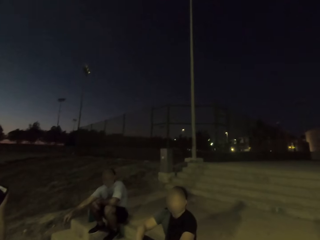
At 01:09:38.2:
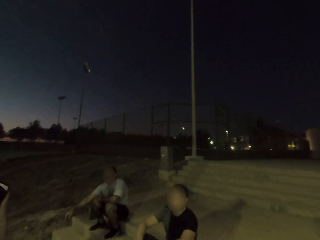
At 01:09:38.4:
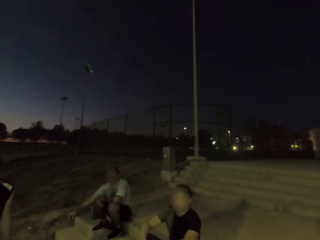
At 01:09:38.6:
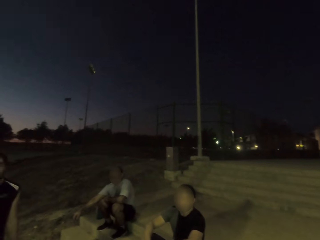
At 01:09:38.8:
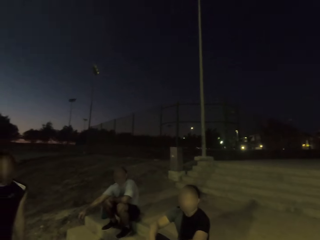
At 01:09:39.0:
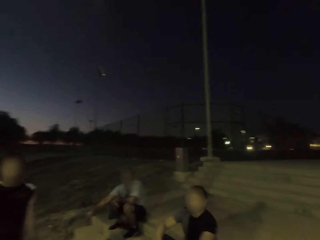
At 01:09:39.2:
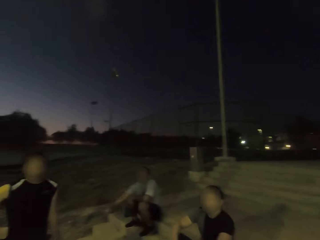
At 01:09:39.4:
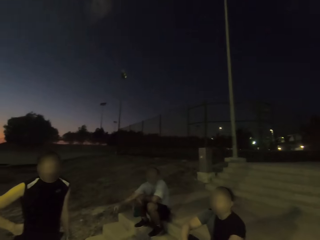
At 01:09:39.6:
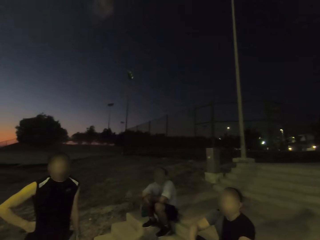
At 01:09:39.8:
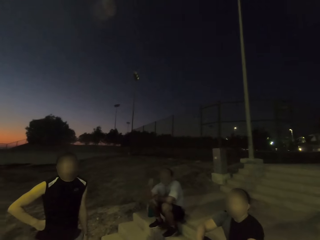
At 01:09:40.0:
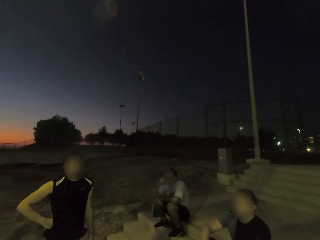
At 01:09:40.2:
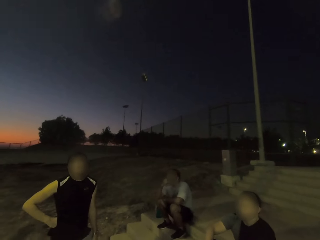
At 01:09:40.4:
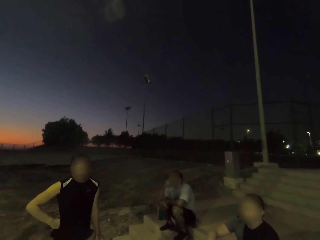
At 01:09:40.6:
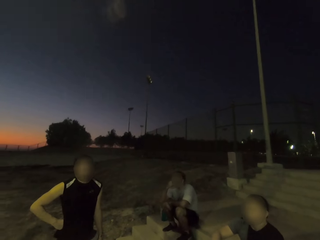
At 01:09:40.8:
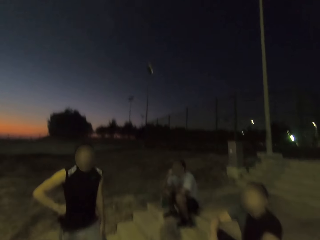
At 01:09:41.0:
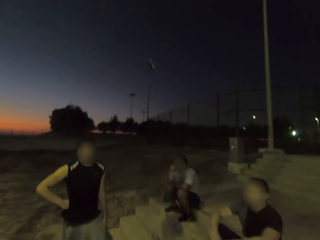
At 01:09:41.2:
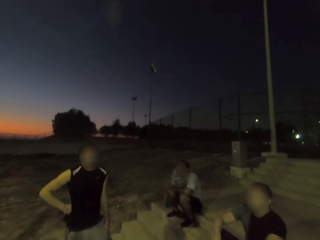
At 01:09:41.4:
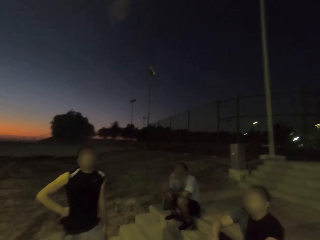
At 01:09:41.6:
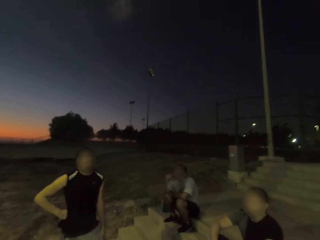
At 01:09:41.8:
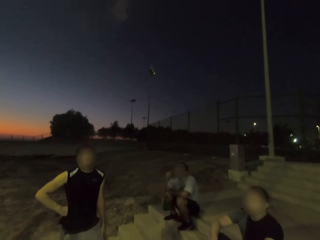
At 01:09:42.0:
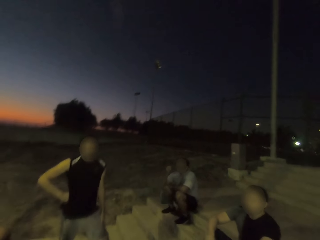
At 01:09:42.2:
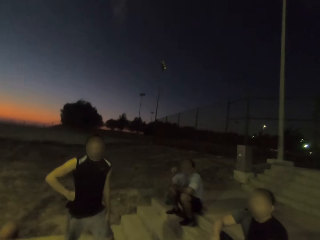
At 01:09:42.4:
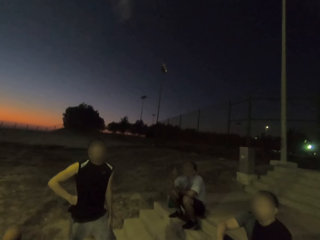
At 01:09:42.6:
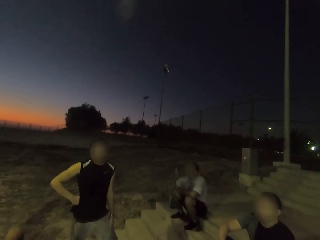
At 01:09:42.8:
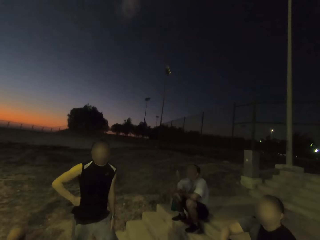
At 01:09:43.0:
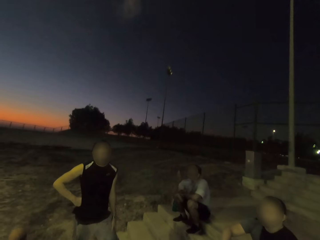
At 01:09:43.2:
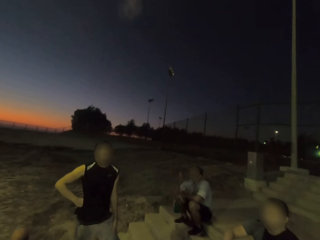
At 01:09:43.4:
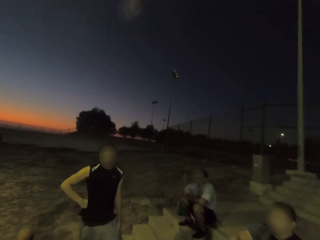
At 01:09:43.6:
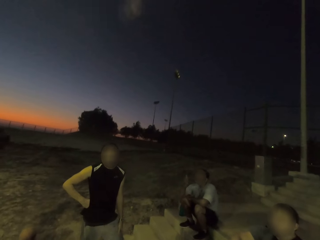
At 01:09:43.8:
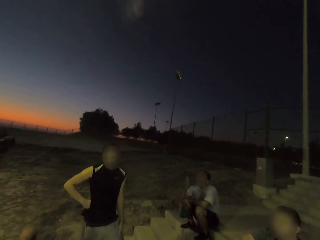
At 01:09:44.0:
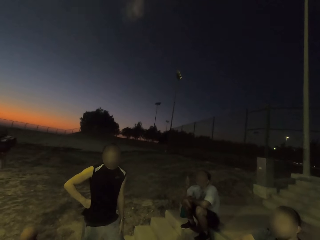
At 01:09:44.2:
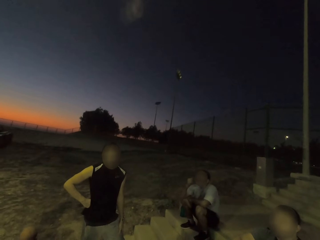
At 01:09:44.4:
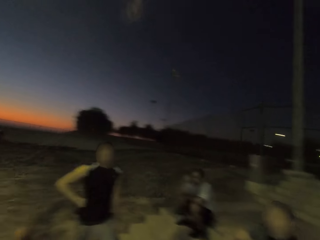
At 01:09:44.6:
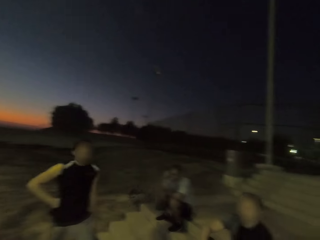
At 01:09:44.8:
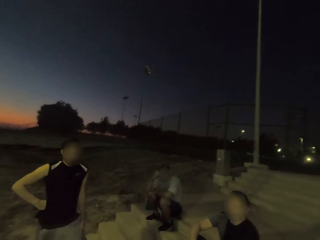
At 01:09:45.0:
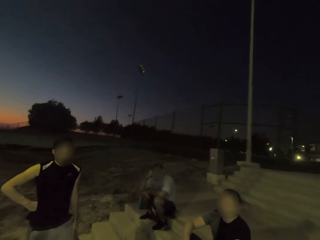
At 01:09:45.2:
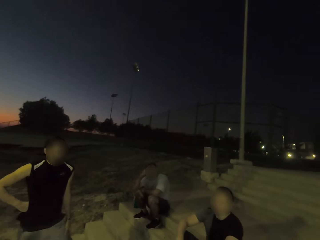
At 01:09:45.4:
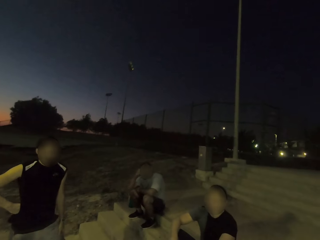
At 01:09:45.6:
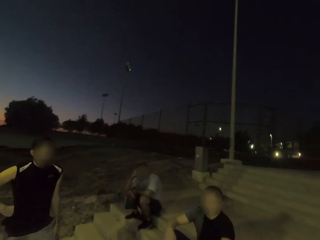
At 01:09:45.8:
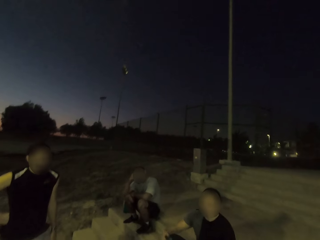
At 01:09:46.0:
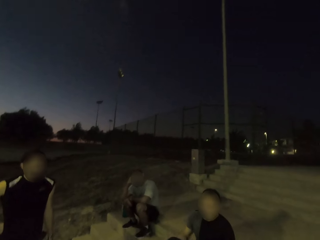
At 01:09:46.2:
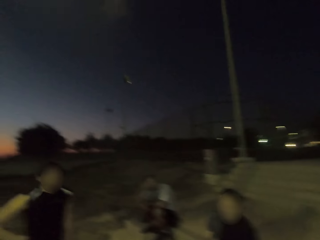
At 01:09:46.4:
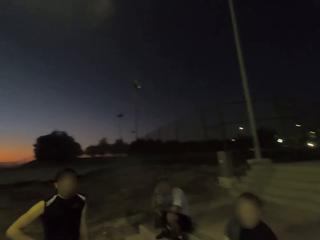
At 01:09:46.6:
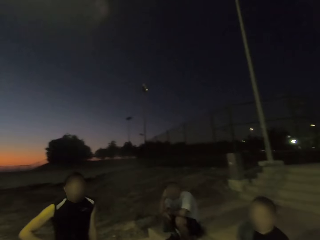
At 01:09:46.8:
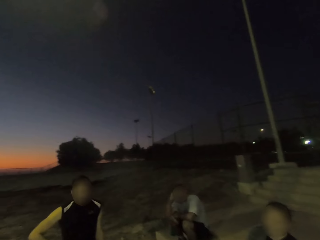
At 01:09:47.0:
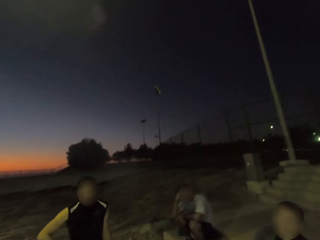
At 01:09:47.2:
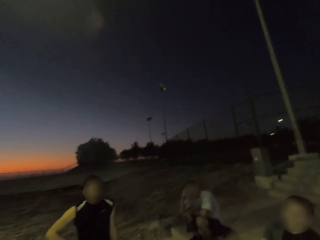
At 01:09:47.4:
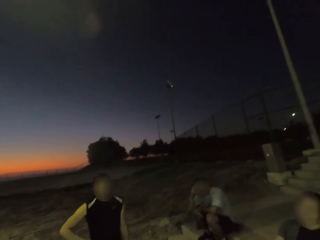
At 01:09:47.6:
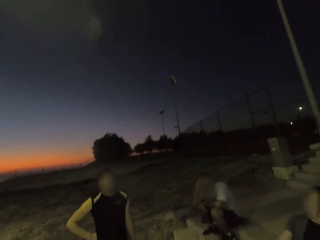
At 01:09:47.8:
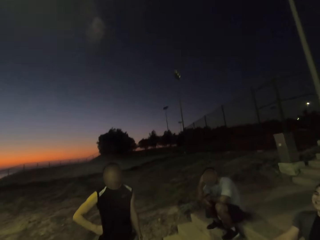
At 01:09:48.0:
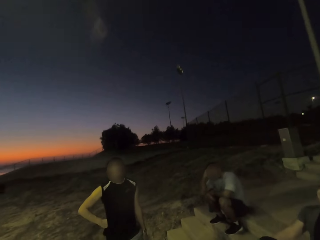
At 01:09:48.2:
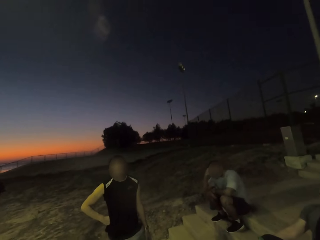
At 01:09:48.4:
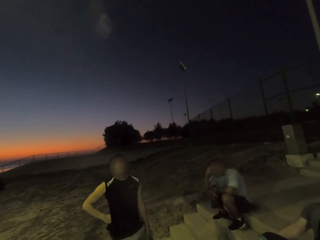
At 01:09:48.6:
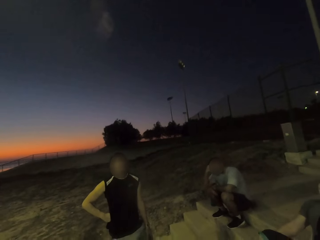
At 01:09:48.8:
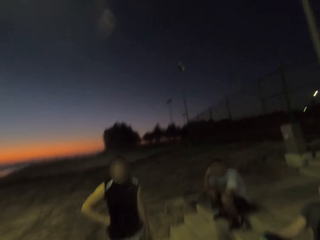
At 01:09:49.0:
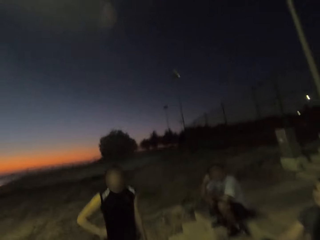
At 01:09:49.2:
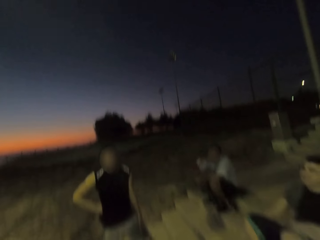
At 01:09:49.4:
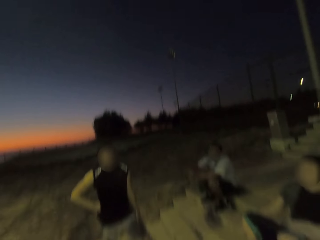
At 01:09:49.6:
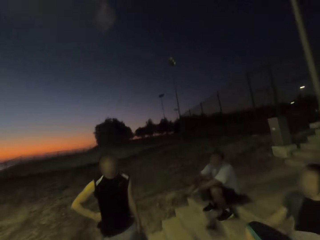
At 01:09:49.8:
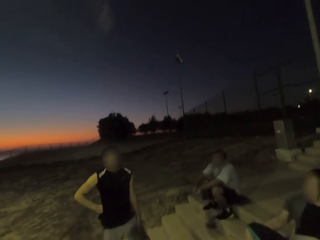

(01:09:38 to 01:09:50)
A man holds his cheek.

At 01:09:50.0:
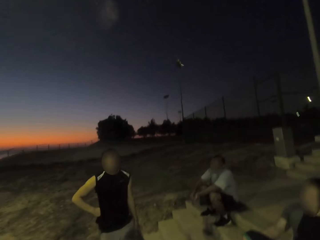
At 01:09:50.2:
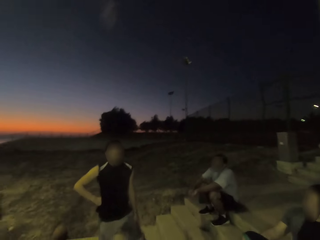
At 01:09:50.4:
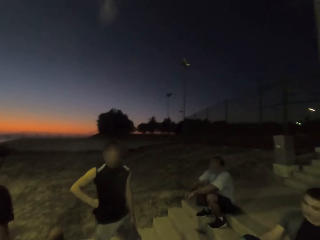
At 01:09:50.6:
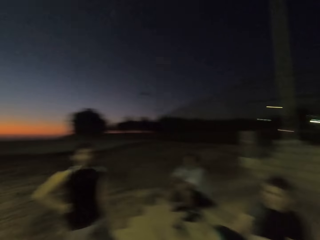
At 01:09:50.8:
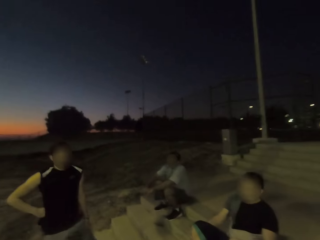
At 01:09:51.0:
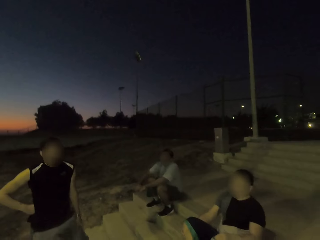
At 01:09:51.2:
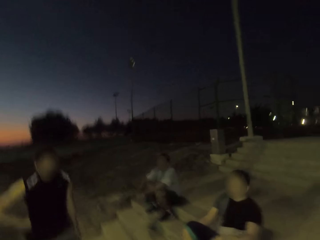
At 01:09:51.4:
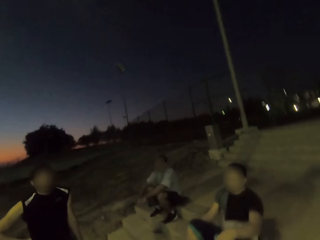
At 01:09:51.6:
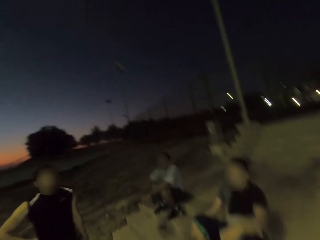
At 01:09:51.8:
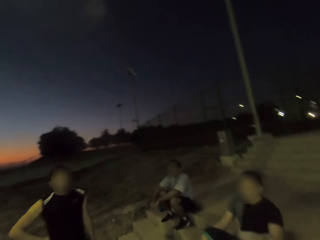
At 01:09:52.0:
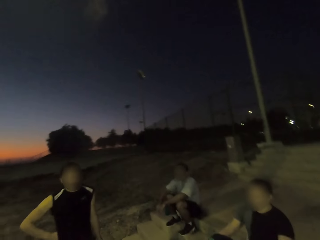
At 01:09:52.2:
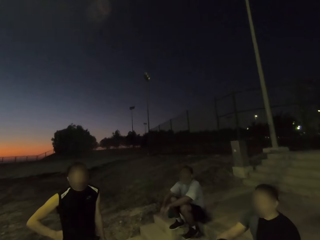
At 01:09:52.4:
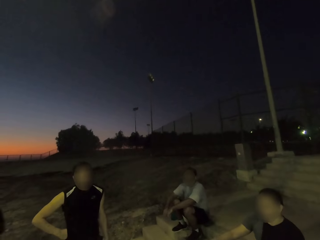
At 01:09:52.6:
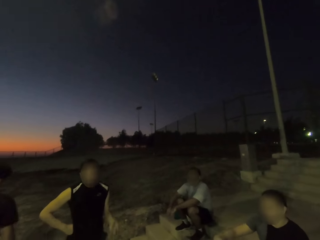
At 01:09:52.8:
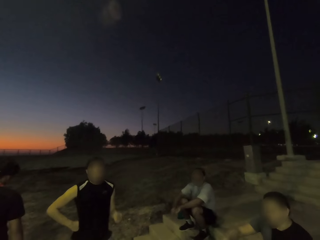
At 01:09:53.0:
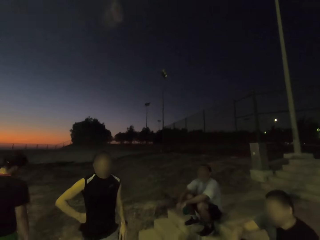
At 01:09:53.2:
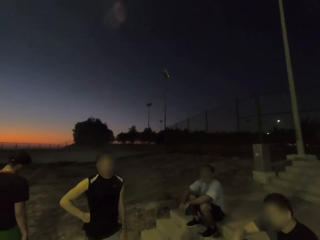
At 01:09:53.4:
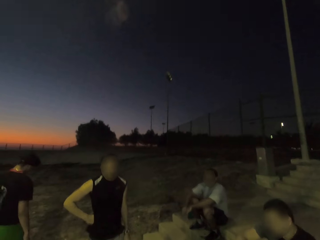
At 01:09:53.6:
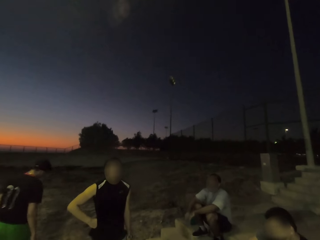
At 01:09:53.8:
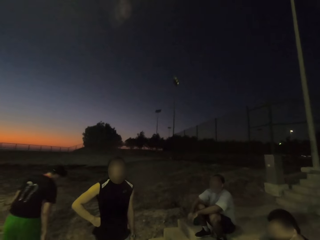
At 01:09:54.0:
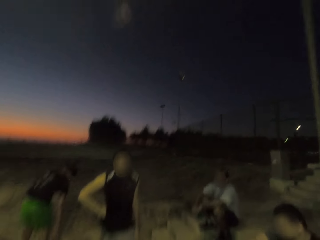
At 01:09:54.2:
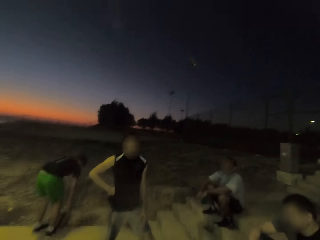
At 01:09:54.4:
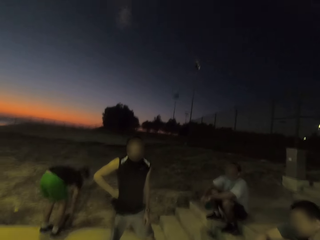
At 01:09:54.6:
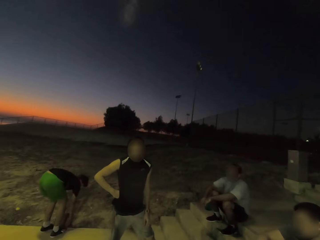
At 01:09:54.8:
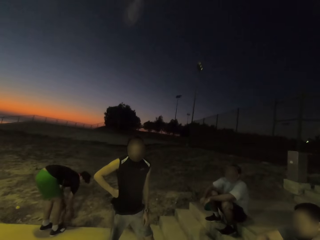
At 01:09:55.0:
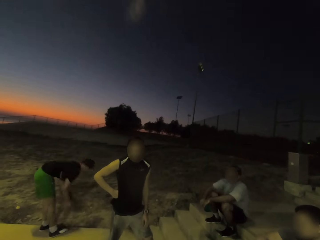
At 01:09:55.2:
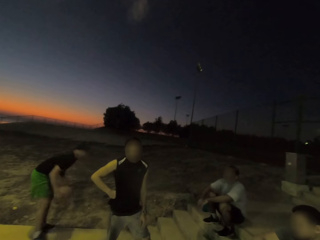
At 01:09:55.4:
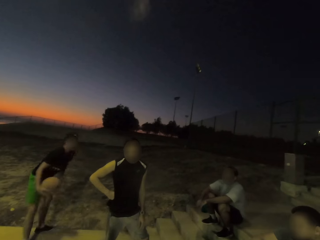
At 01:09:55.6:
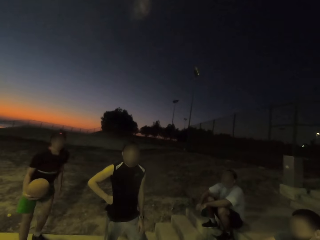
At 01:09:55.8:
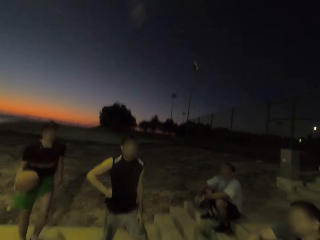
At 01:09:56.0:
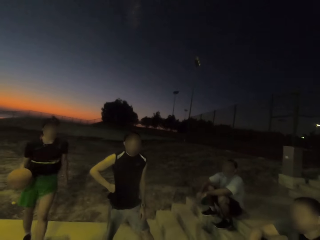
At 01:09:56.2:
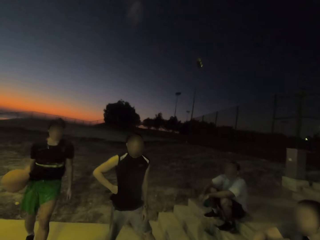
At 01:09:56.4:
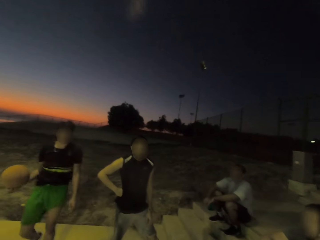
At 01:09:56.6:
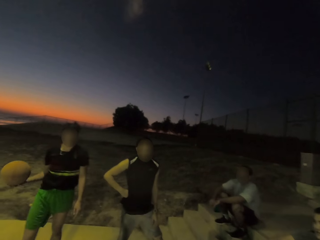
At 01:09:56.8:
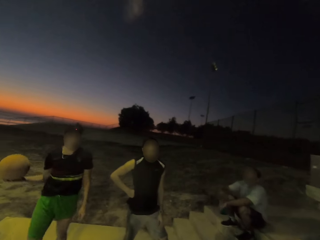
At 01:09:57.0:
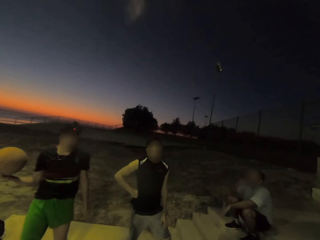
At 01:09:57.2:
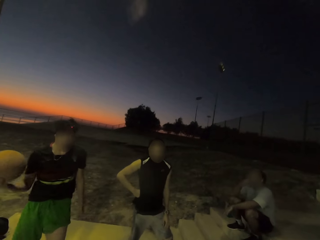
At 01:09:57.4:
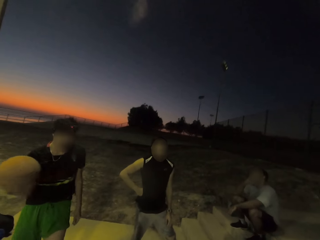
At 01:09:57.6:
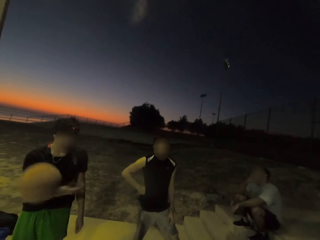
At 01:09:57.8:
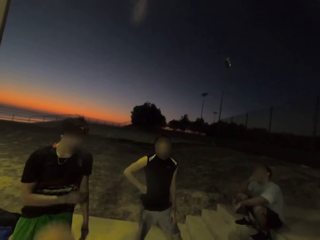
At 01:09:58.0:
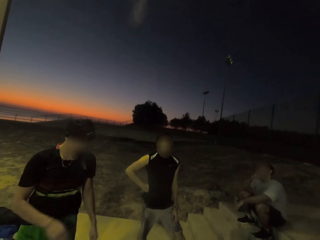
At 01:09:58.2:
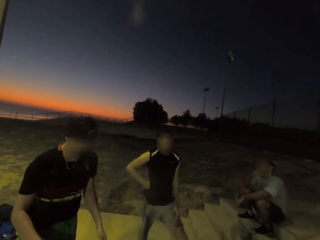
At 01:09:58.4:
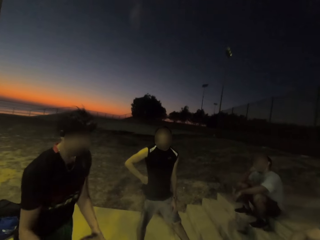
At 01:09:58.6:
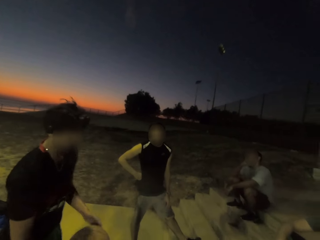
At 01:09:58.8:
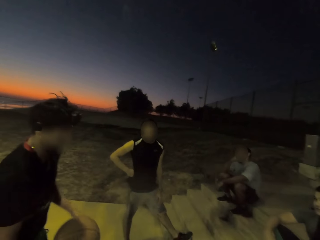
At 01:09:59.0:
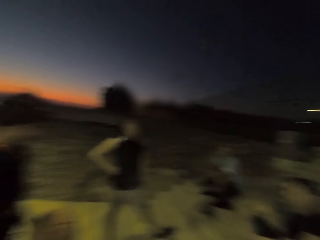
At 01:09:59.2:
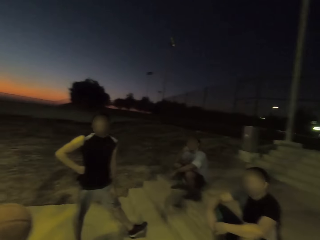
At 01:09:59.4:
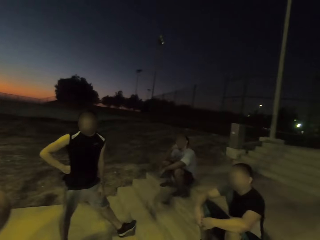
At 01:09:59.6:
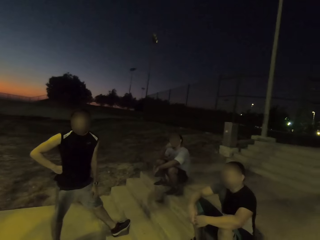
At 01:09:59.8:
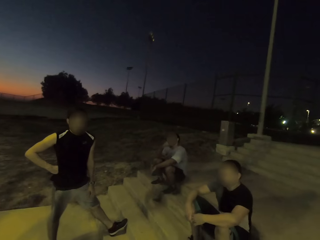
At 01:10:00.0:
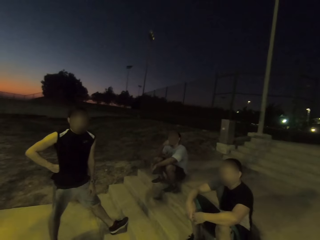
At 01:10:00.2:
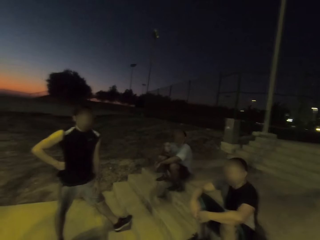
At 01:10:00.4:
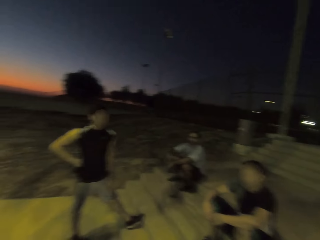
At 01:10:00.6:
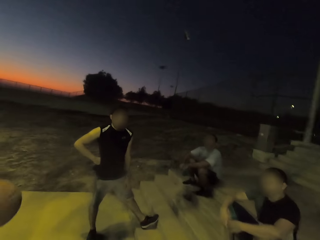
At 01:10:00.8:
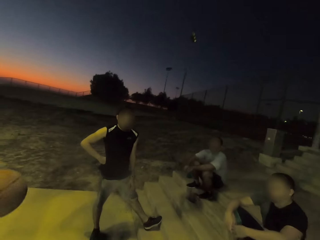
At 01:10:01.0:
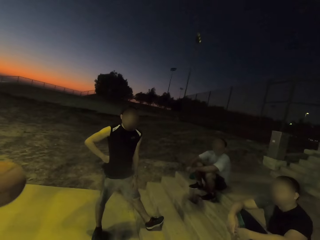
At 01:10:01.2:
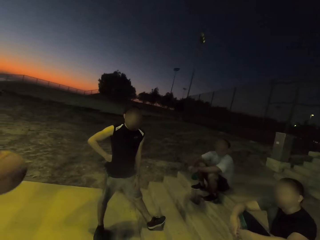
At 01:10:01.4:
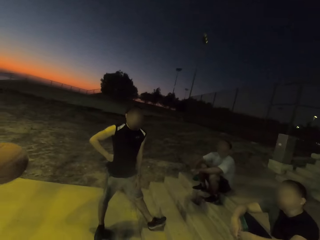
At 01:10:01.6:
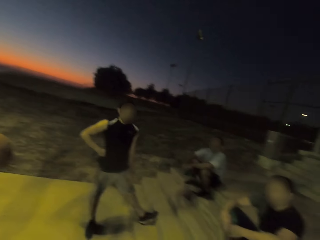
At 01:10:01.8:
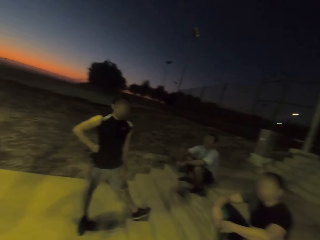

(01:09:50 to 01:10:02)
A man picks up a ball. The man dribbles the ball.
